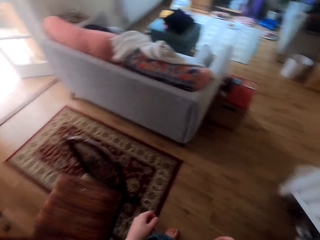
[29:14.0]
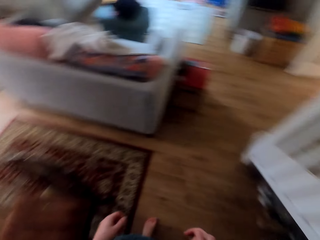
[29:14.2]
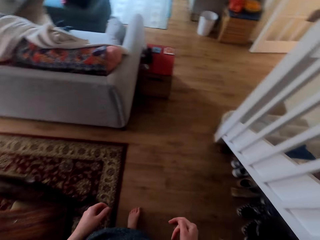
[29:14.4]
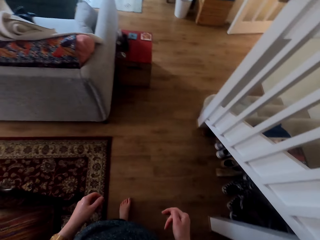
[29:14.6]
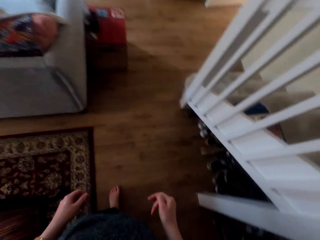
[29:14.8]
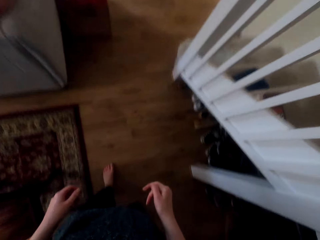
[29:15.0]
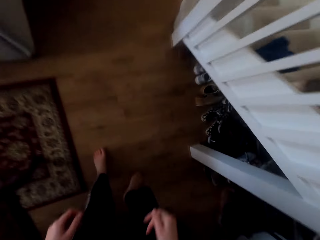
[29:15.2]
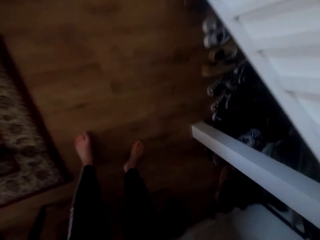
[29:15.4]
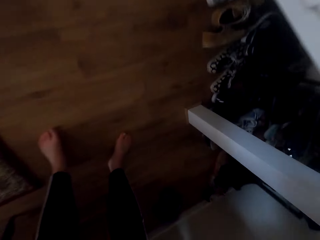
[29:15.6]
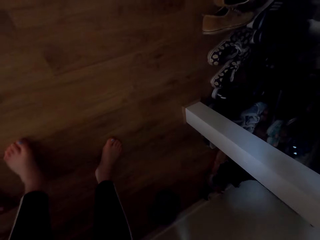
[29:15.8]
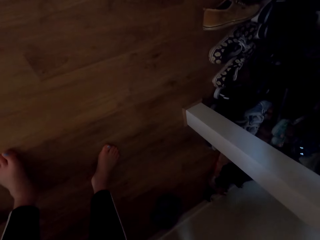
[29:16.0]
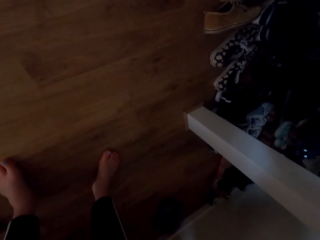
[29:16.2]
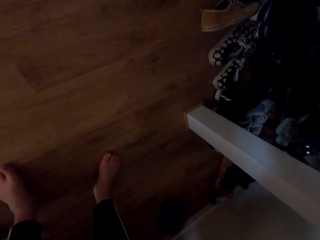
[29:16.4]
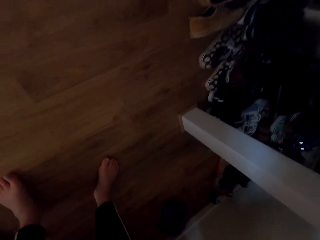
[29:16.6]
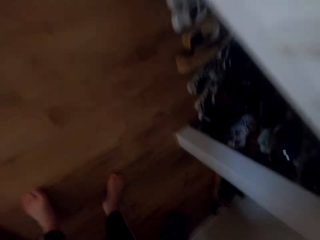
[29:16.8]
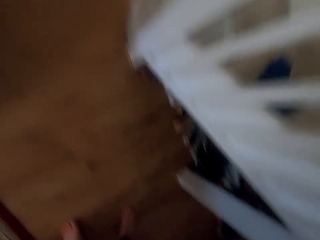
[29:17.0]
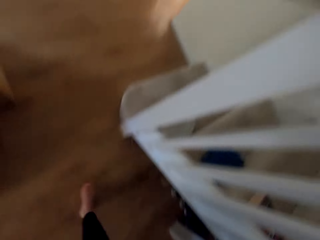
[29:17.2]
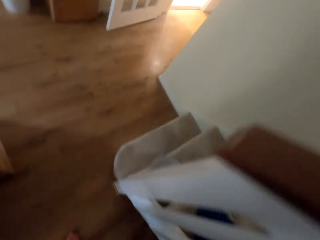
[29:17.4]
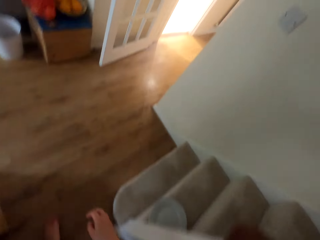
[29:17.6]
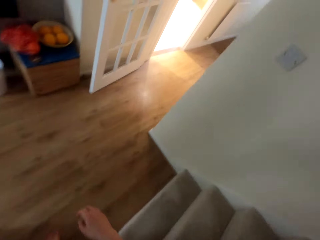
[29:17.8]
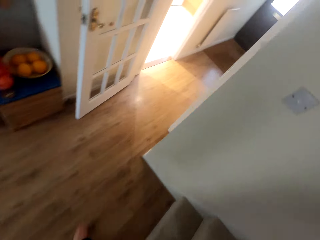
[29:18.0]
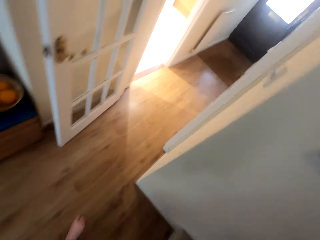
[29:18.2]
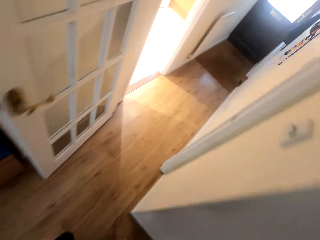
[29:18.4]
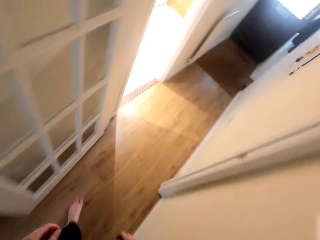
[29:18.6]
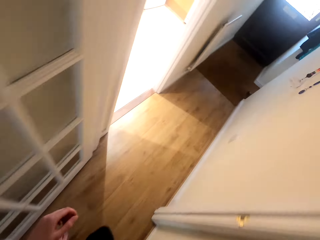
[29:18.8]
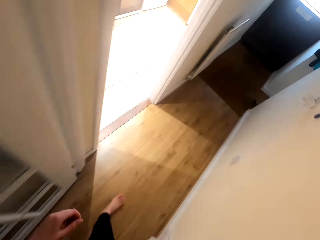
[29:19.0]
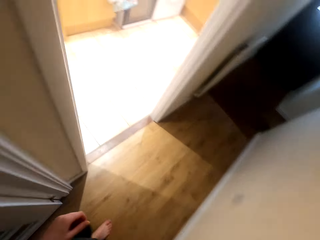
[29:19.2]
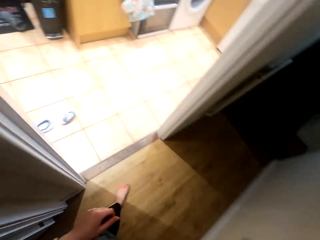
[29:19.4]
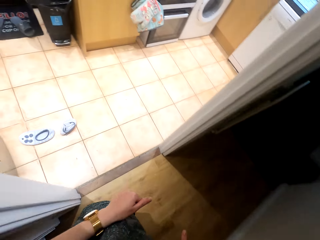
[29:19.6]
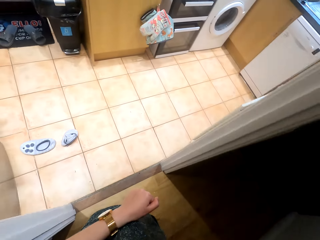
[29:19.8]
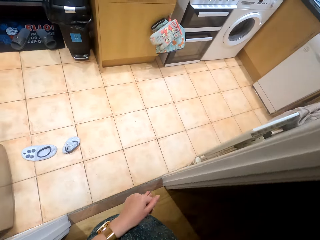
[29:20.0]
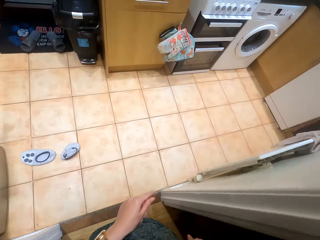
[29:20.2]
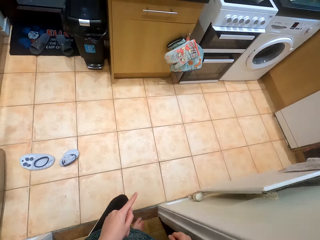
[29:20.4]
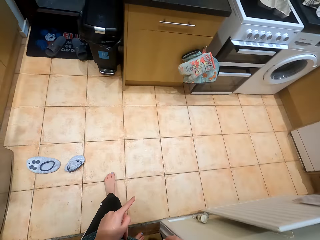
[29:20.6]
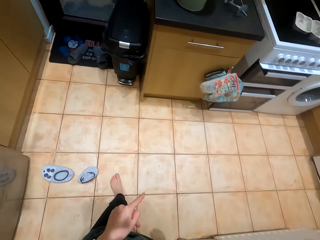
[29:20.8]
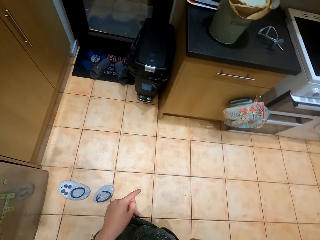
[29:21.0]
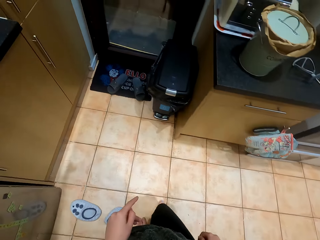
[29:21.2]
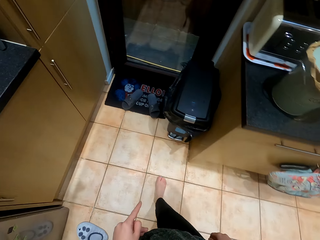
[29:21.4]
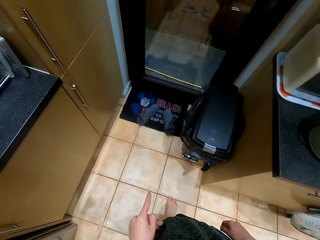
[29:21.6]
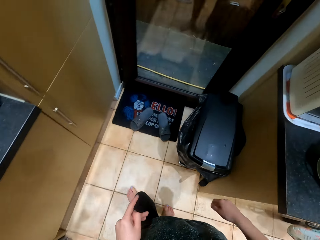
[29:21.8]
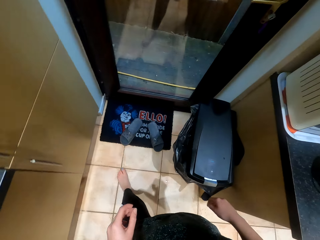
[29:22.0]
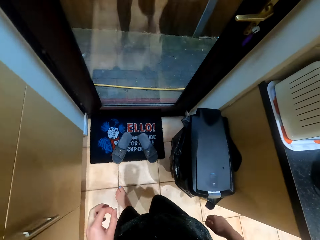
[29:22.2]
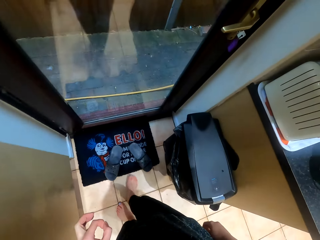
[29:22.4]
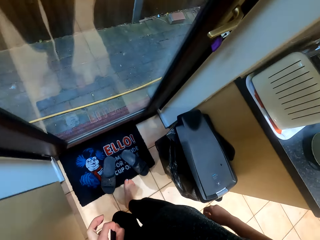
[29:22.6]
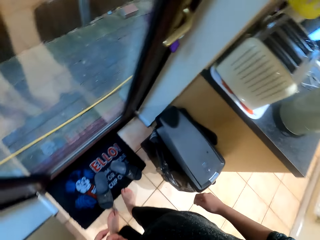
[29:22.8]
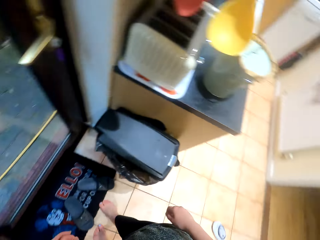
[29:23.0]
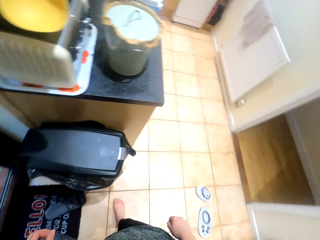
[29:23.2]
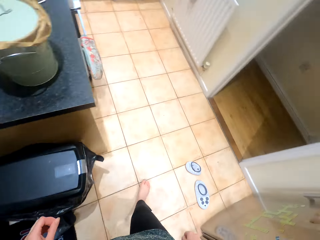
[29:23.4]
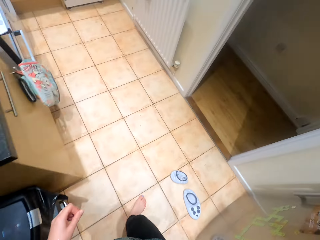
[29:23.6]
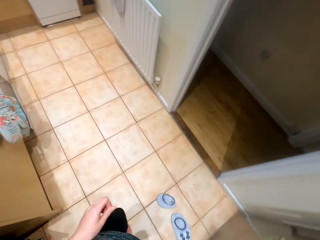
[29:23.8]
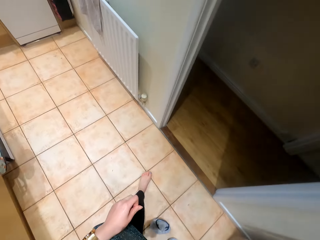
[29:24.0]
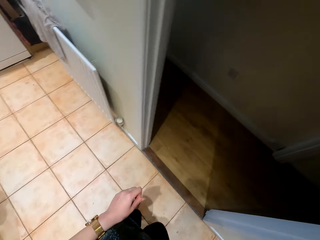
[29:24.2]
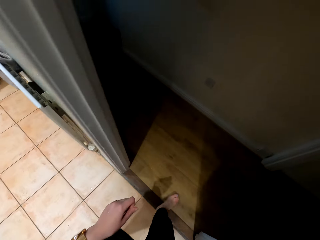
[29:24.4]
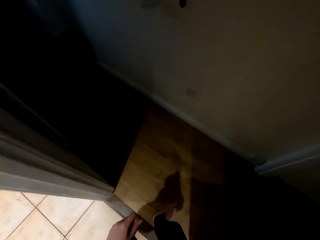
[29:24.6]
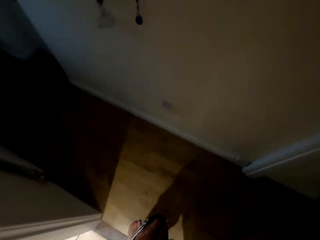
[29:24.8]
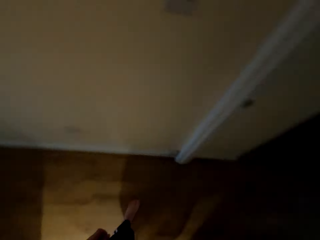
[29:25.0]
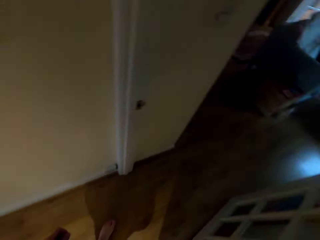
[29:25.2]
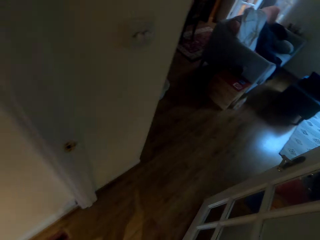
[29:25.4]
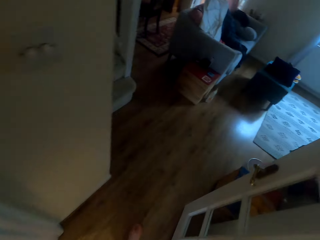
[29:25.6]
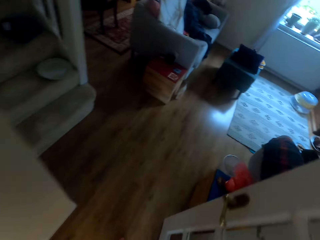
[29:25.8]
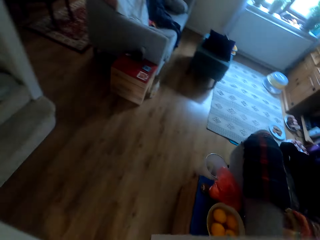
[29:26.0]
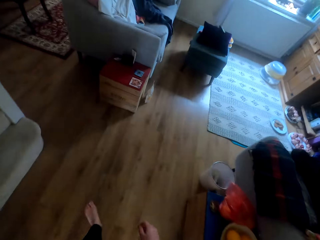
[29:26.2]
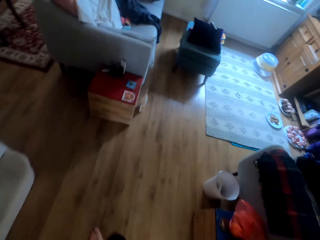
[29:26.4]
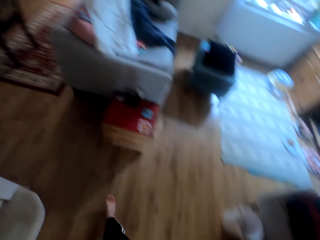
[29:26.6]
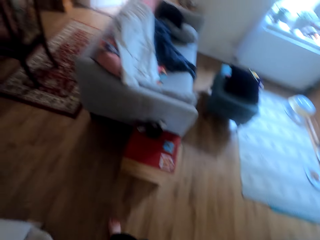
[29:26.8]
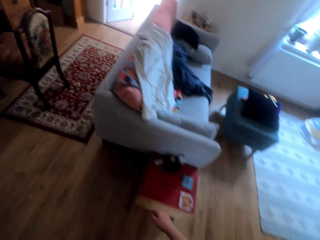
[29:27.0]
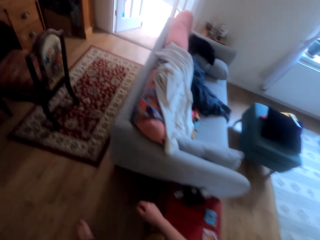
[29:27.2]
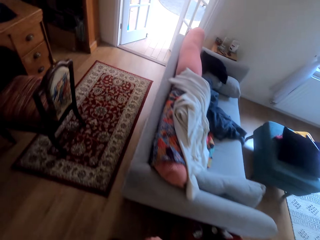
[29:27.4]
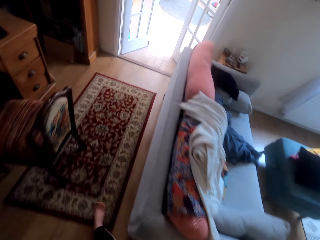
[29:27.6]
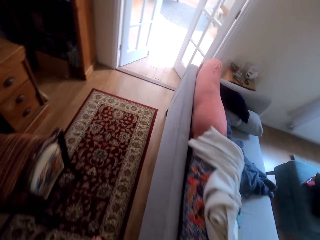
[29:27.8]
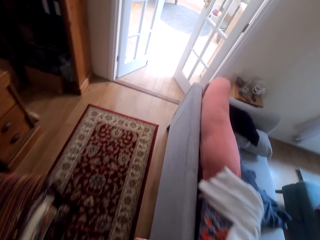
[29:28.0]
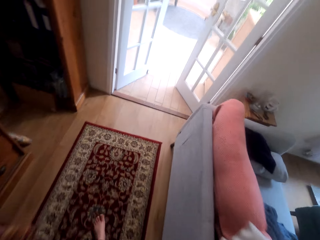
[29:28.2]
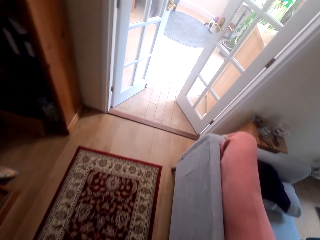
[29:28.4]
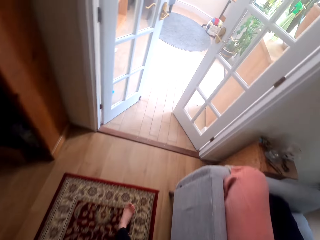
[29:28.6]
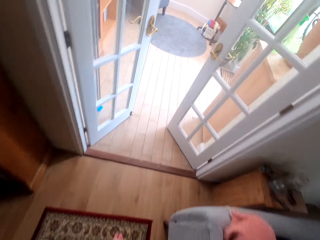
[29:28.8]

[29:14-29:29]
The camera wearer bends towards the floor. They walk around the house. They walk in the kitchen. They walk around the kitchen. They walk out of the kitchen. They walk around the house.

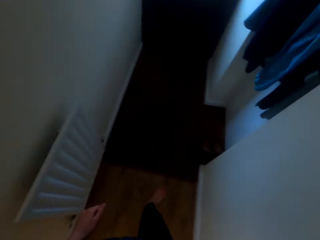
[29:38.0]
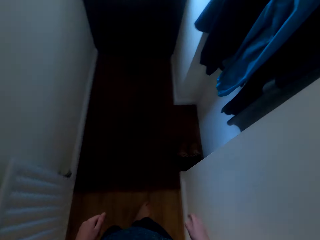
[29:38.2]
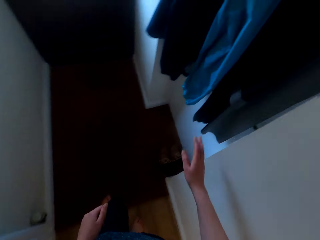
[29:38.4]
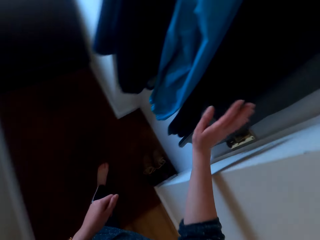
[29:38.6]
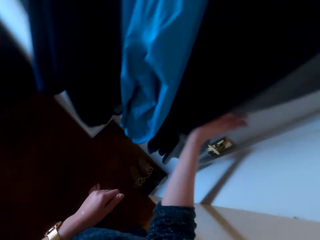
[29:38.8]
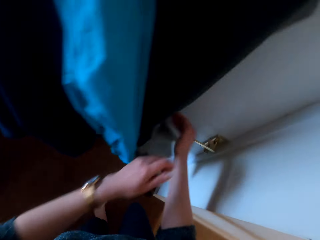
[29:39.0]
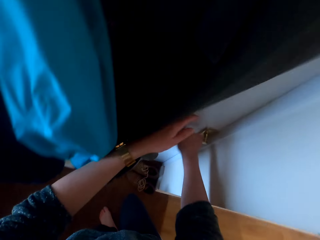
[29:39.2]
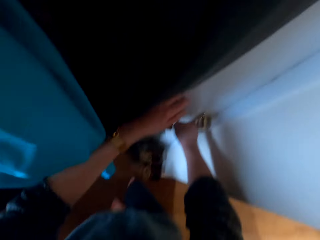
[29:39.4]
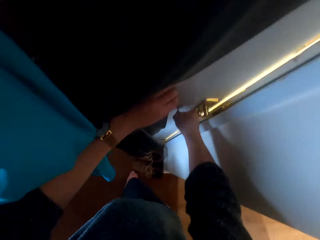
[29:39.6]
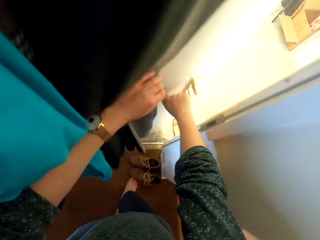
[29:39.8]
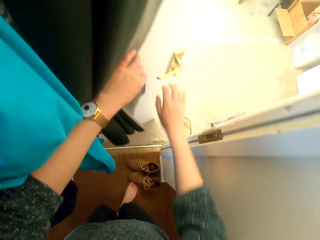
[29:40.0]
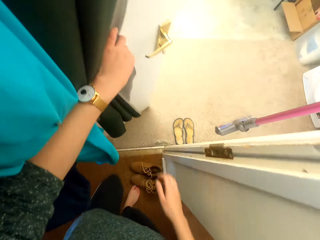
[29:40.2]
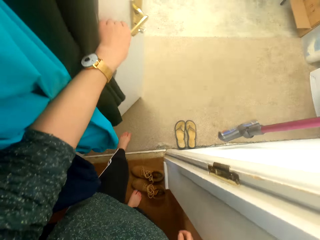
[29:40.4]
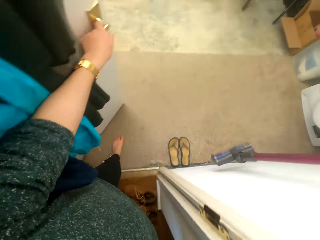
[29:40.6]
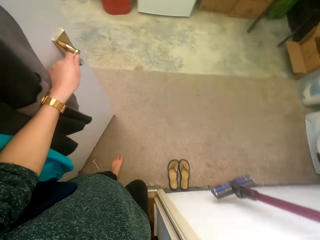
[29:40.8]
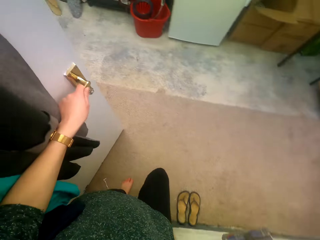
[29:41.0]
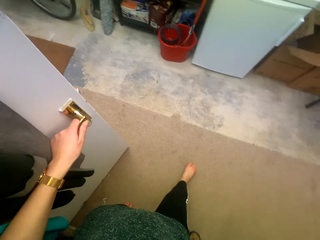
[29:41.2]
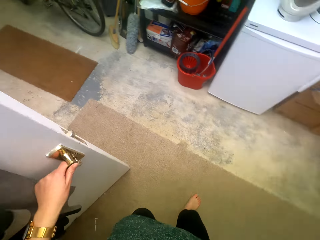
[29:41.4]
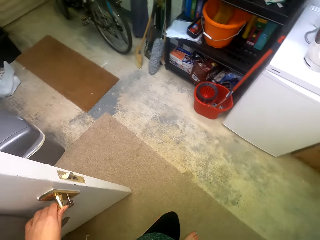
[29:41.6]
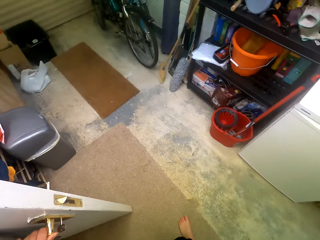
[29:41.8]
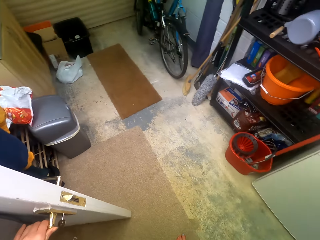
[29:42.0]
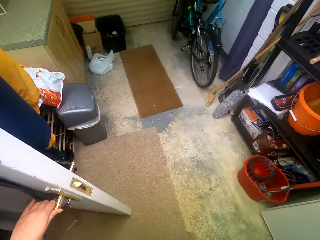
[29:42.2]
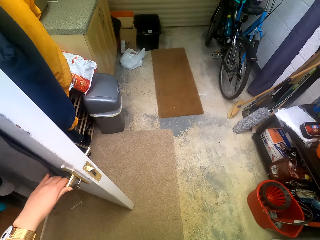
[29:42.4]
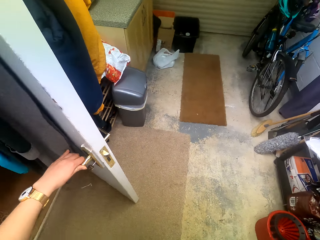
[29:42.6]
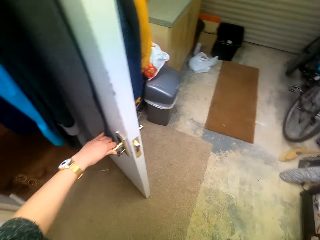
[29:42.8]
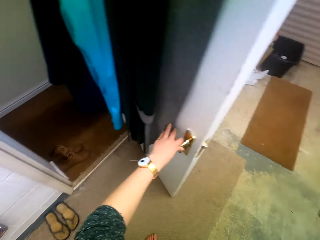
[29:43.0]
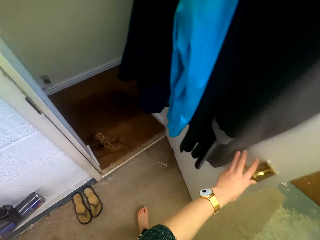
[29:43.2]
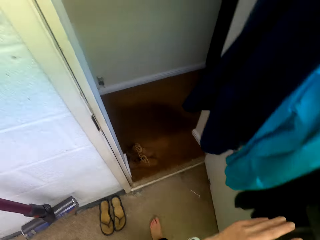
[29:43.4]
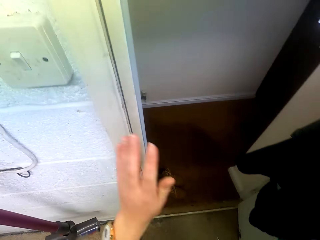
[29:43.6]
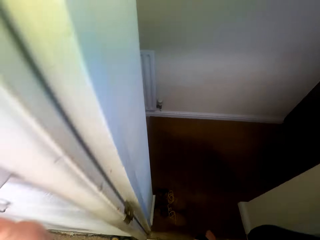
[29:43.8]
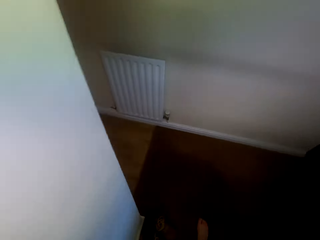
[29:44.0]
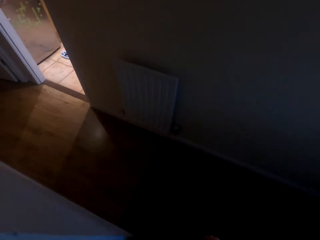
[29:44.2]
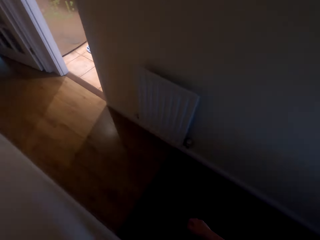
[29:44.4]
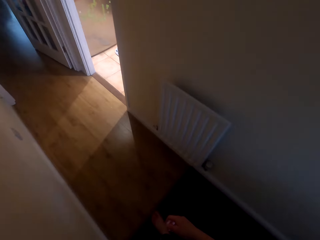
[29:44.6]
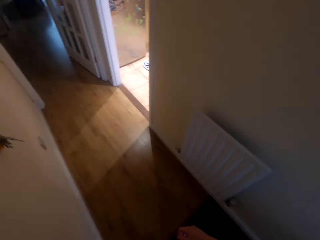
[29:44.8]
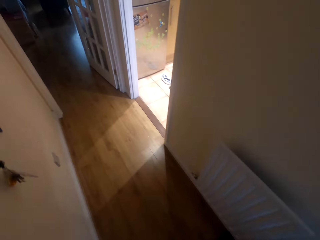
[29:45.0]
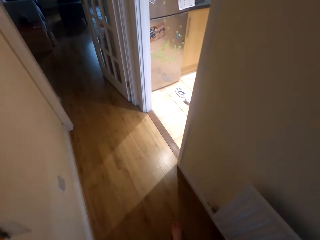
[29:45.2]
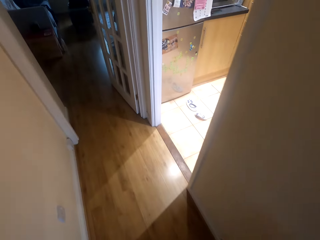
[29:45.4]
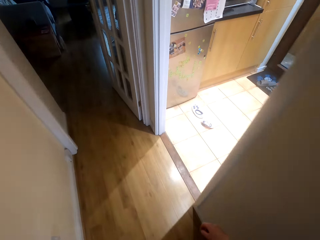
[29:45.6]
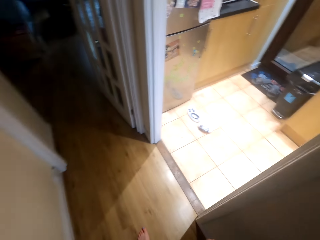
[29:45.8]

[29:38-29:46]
The camera wearer opens the door in the room. They enter the room. They turn off the light. They walk around the house.
